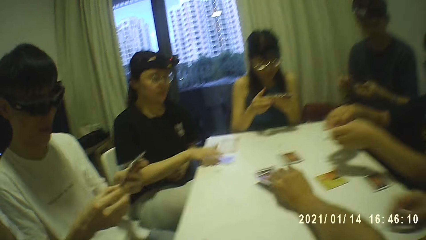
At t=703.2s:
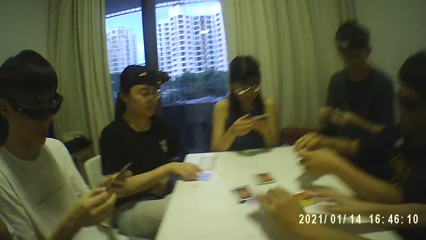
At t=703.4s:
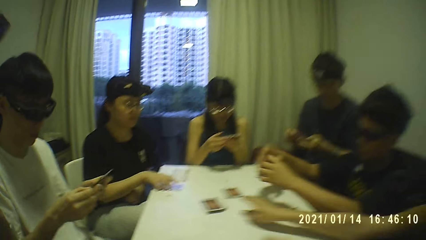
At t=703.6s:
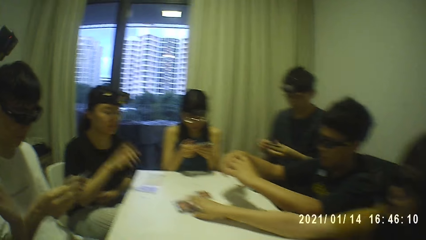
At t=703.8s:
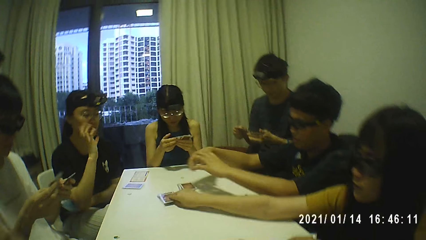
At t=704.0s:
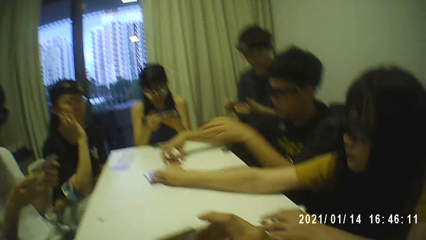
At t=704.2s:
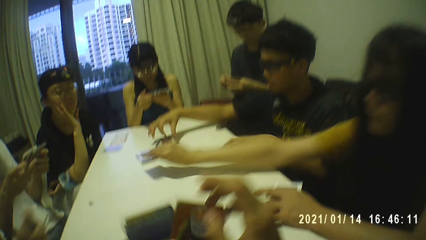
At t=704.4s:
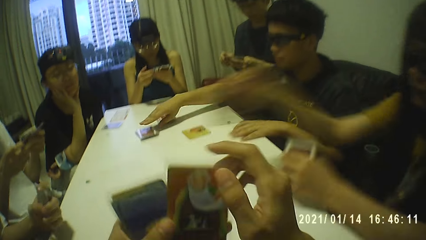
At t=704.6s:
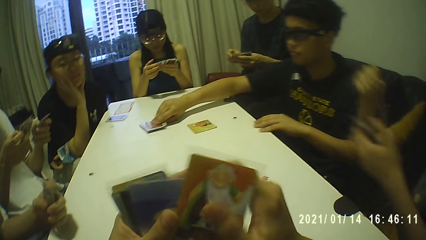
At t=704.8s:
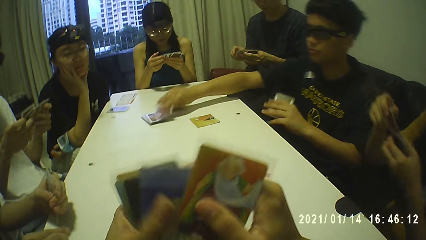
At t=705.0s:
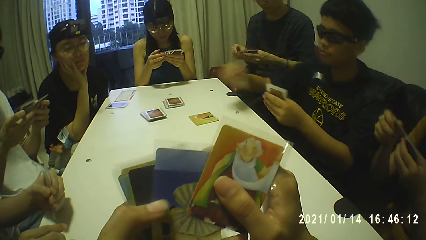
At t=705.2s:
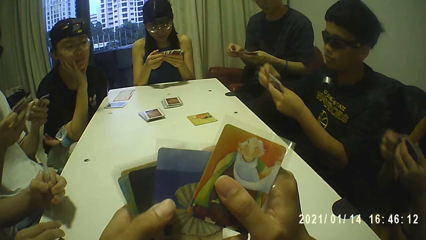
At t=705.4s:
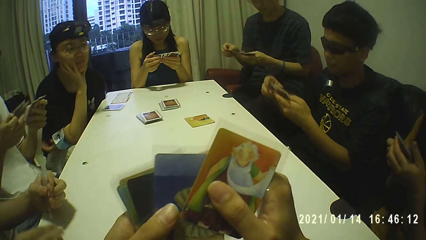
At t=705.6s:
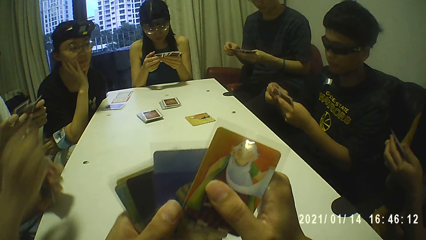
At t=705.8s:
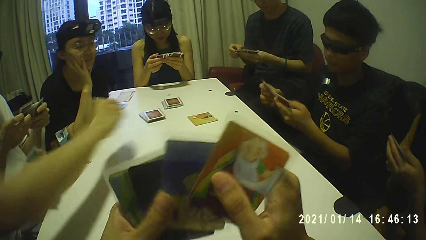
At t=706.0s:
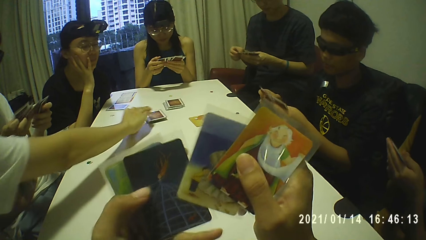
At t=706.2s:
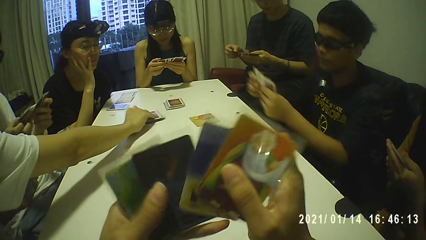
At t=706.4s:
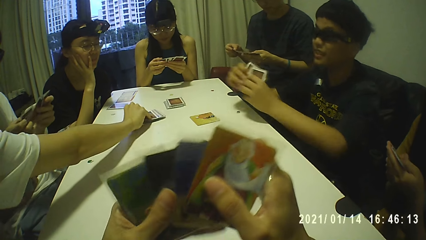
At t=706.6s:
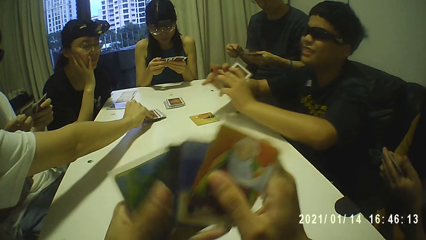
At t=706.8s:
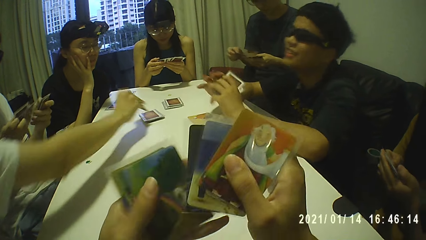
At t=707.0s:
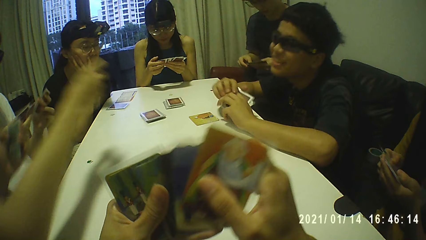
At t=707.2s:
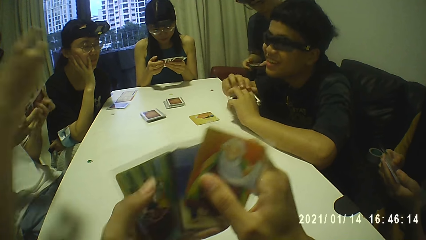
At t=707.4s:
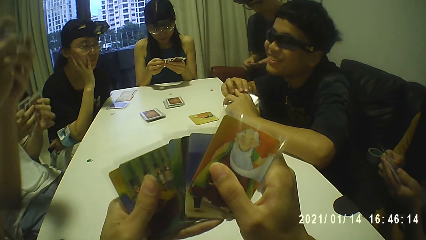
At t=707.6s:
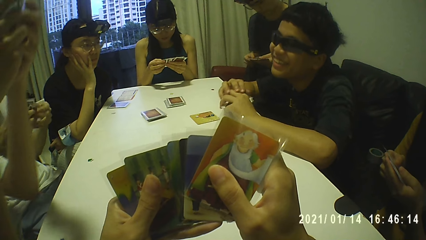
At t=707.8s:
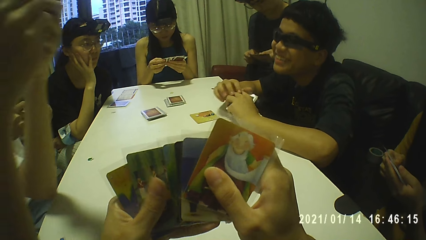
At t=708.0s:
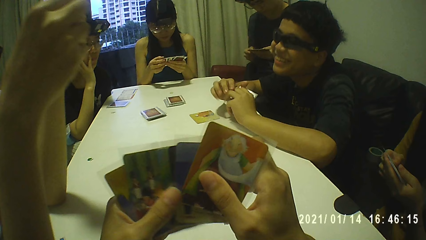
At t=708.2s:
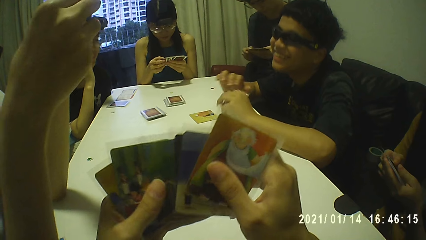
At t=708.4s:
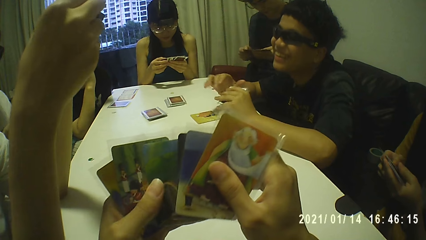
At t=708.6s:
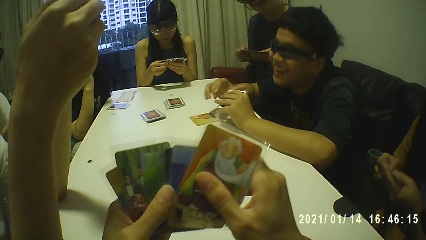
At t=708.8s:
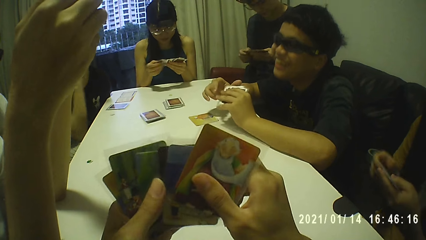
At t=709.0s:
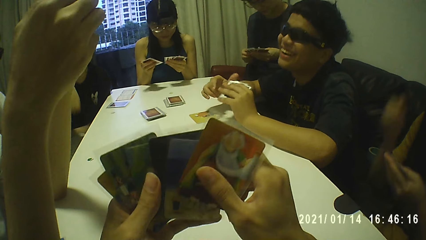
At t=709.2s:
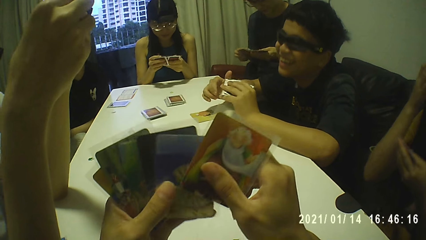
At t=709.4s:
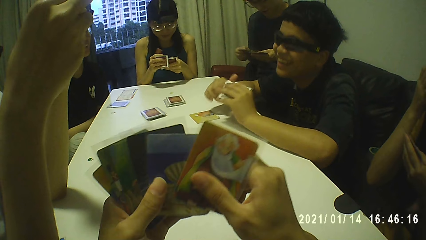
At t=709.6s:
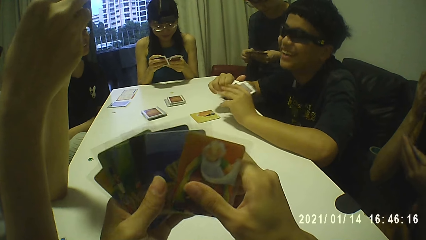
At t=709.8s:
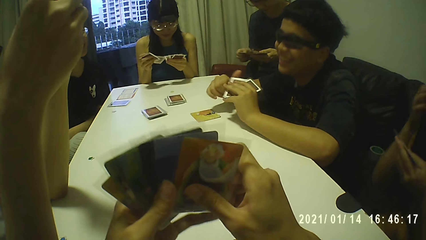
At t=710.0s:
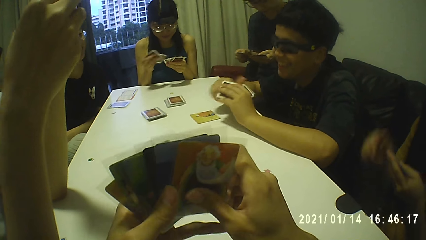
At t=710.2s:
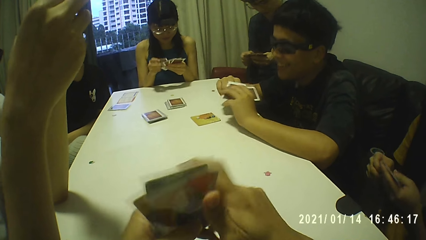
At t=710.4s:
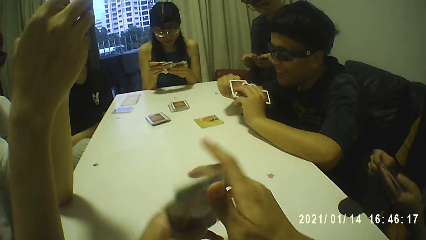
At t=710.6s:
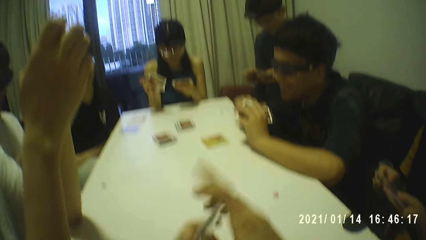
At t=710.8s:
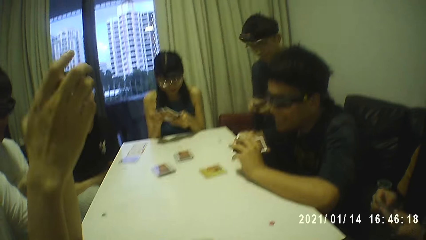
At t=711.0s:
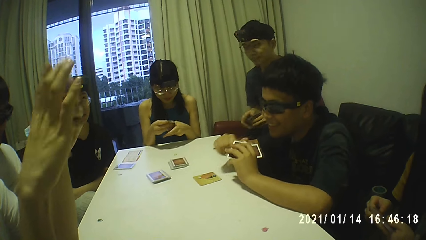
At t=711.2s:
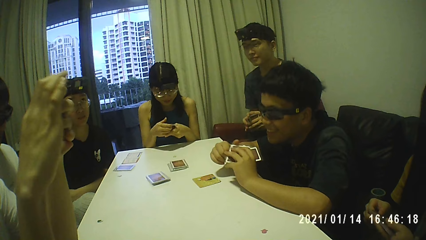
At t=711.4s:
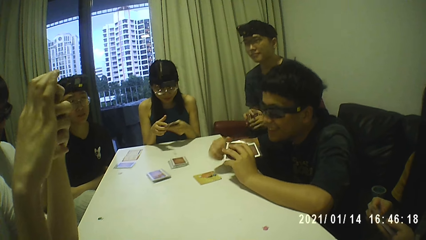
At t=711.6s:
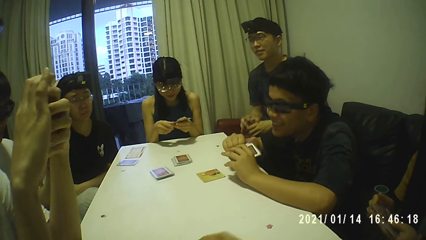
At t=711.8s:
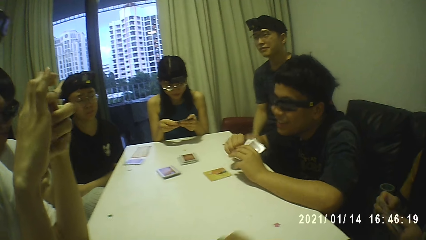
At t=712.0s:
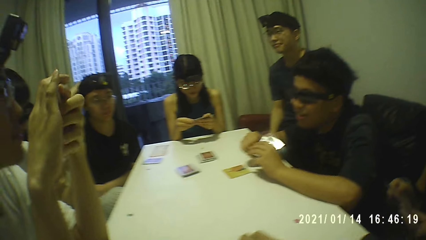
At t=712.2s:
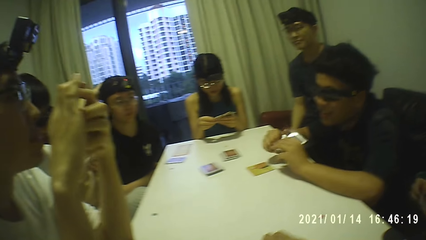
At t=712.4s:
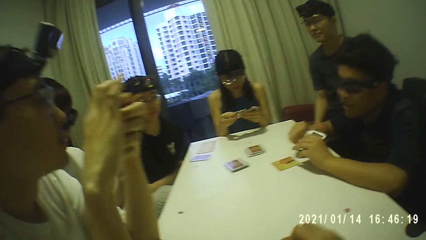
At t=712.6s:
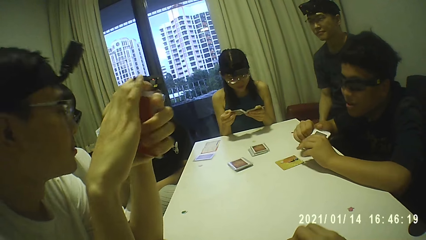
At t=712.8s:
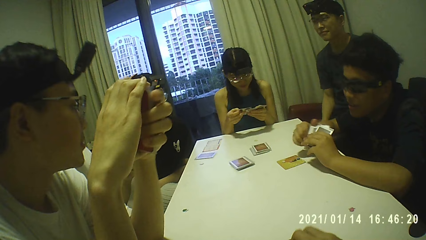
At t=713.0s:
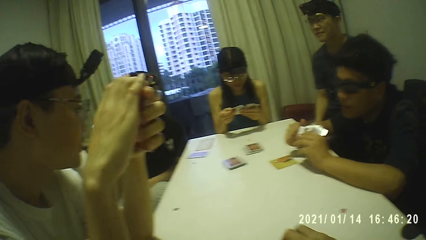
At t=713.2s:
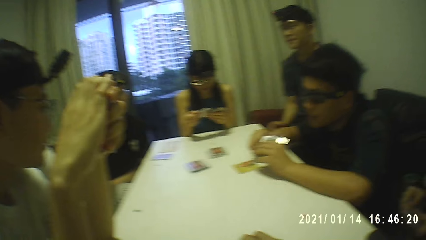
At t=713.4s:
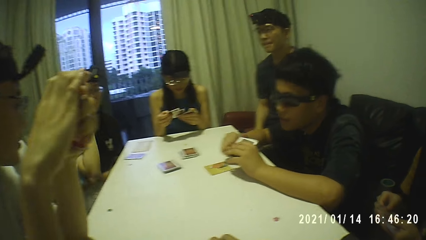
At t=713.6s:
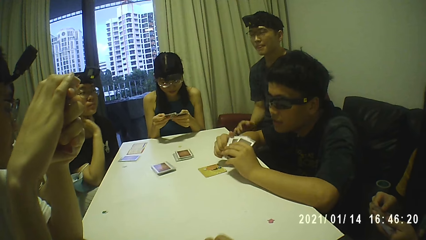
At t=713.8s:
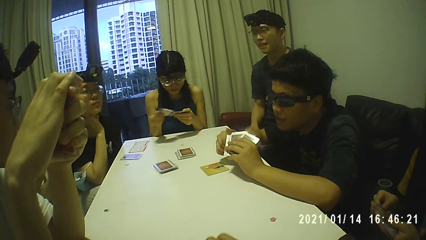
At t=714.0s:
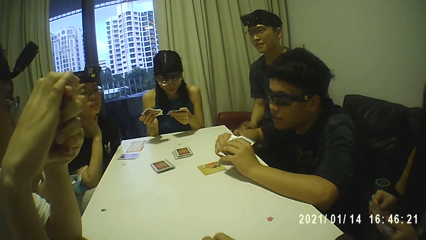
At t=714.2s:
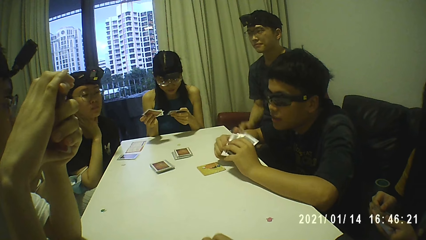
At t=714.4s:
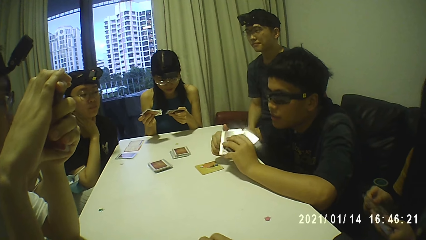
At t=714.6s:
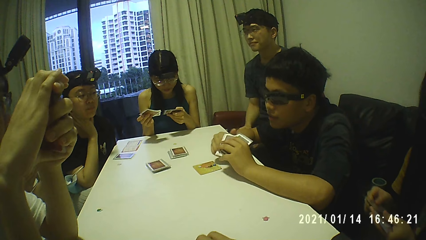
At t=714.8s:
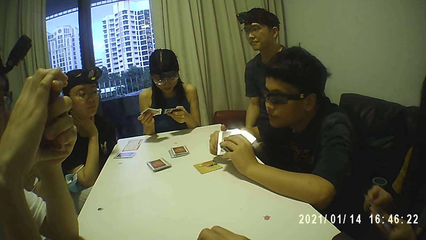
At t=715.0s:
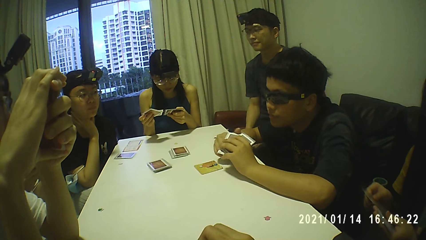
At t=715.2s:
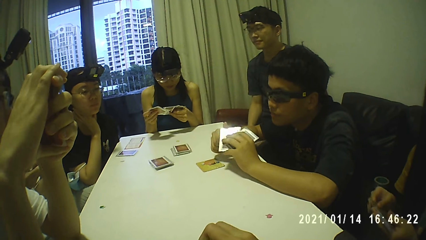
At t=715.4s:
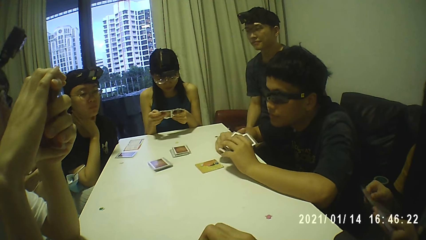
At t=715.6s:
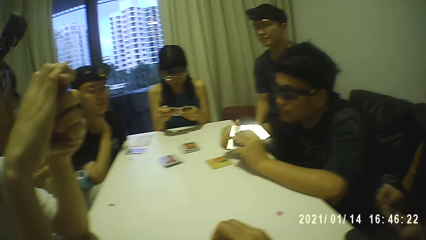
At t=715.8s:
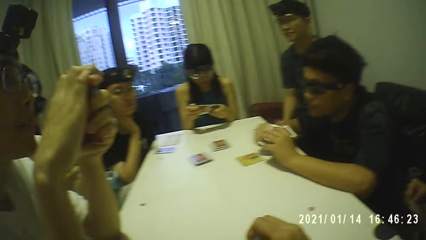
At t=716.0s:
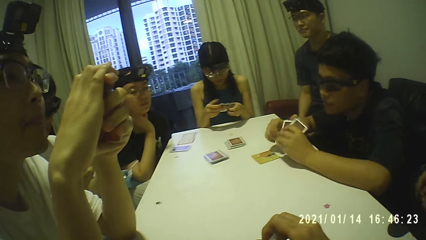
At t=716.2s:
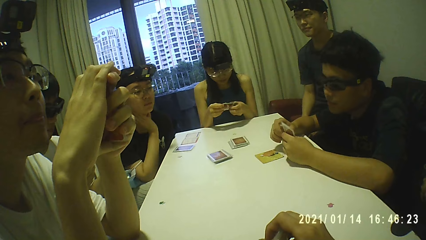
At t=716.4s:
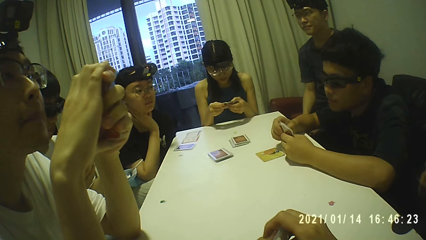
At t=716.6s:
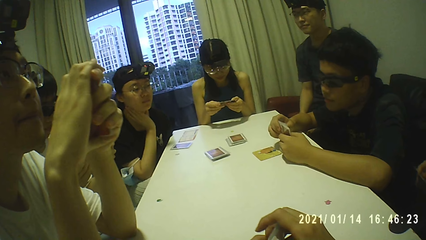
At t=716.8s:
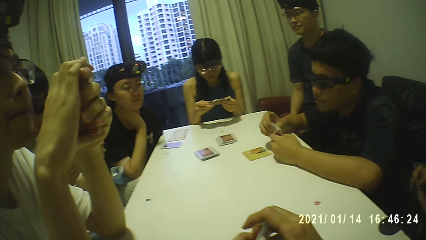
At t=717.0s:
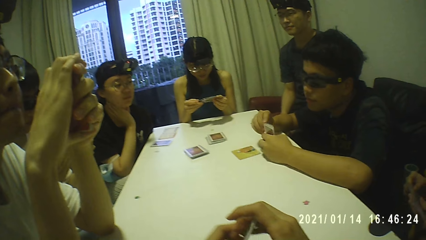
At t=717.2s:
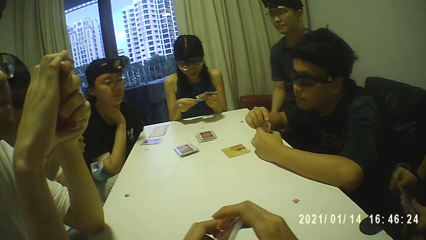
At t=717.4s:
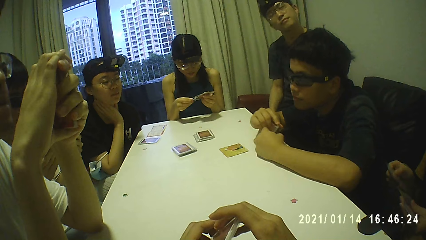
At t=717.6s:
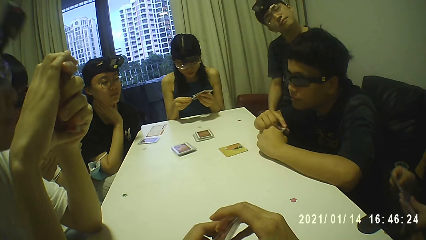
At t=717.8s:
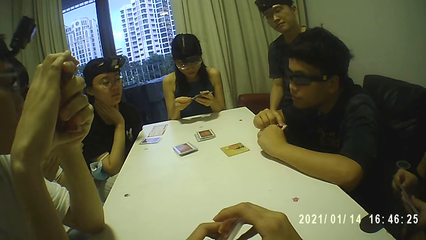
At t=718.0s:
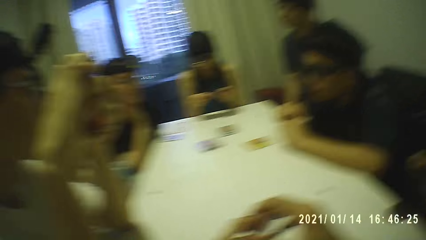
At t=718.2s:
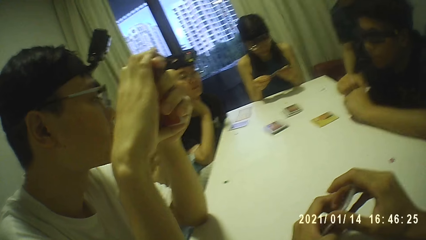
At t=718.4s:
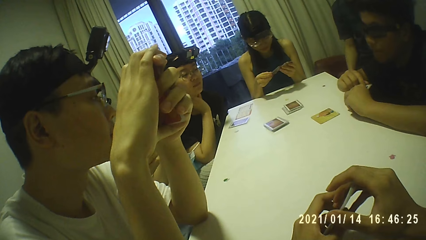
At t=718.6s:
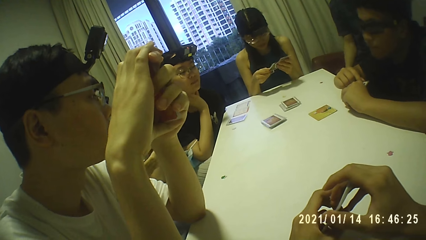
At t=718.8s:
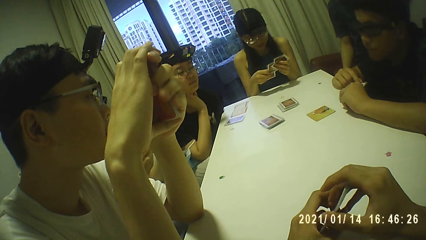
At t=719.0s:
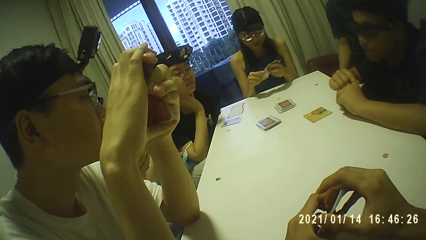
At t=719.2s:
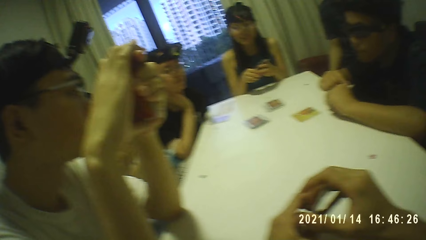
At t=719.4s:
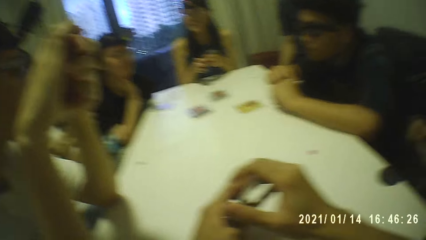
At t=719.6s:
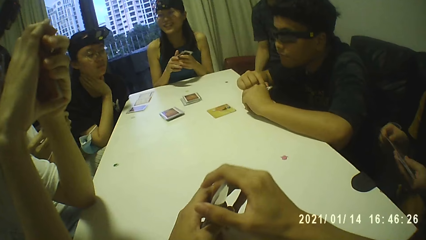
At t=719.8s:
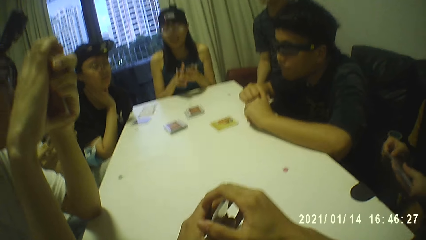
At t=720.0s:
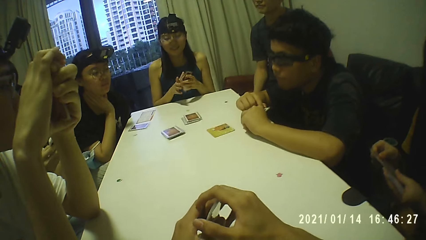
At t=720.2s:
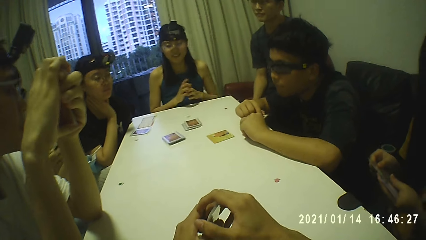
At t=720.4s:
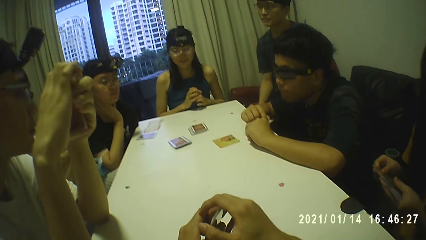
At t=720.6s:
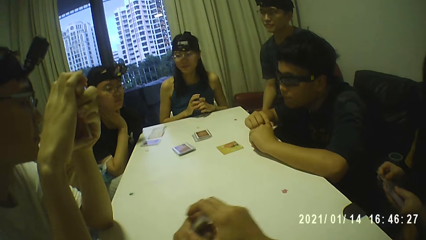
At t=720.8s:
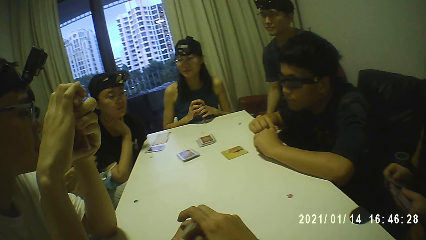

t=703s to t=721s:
A man holds the cards with both hands. A woman picks a card from a pile of cards on the table with her right hand. The man sorts the cards with both hands. Another man holds the cards with his right hand. Another woman rests her chin on her right hand. The second man places the cards on the table with his right hand. The camera wearer holds the cards with his left hand. The second man picks some cards from the table with his left hand. A third man holds some cards with his left hand. The second man picks the card from the pile of cards on the table with his right hand. The camera wearer holds the cards with both hands. The first woman holds the cards with both hands. The second man holds the card with both hands and sorts the cards with both hands. The camera wearer sorts the cards with both hands. The third man picks the card from the pile of cards on the table with his right hand. A third woman holds the cards with both hands. The camera wearer looks at the cards. The second man holds the cards with his left hand. The third woman sorts the cards with both hands. The first woman holds some cards with her left hand and touches her face with her right hand. The second man twiddles with the cards with both hands. The first woman holds the cards with both hands. The third man holds some cards with both hands. The camera wearer hits the cards on the table with his right hand. The first woman sorts the cards with both hands. The second woman rests her chin on her right hand. The camera wearer taps the table. He holds the cards with both hands.
